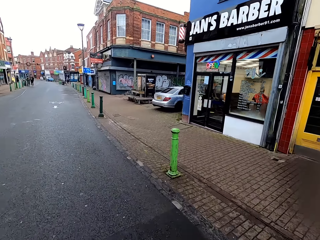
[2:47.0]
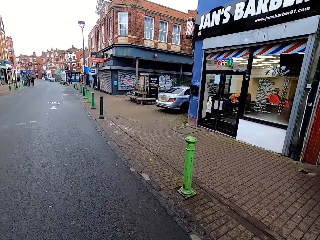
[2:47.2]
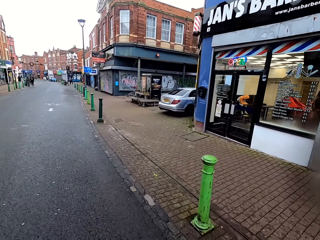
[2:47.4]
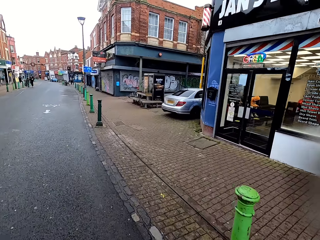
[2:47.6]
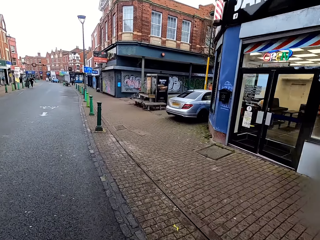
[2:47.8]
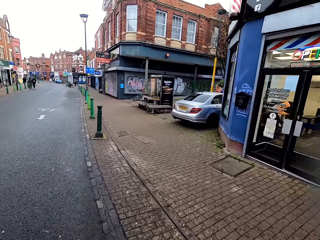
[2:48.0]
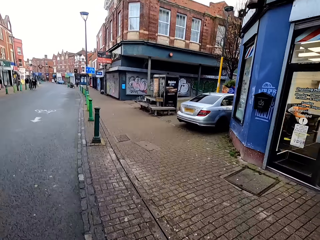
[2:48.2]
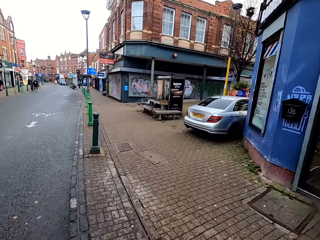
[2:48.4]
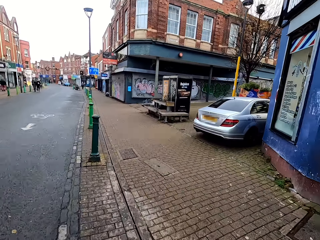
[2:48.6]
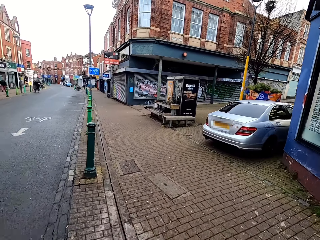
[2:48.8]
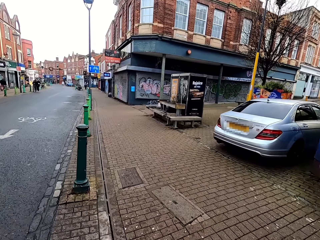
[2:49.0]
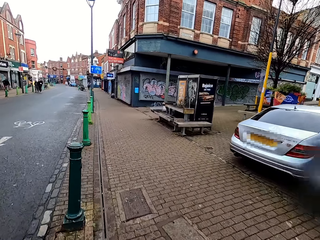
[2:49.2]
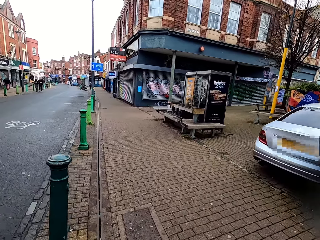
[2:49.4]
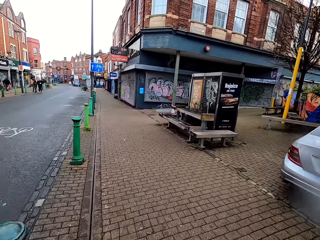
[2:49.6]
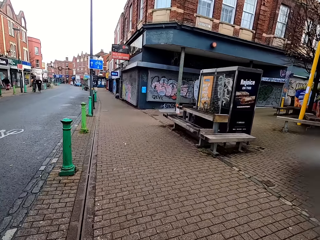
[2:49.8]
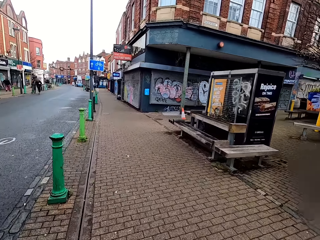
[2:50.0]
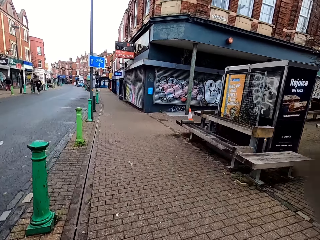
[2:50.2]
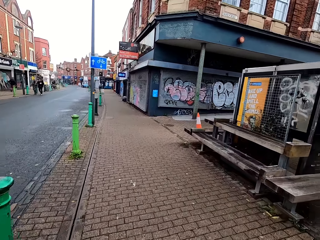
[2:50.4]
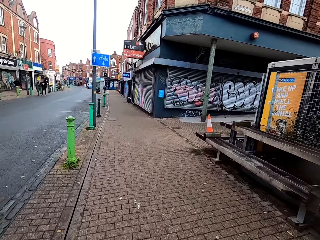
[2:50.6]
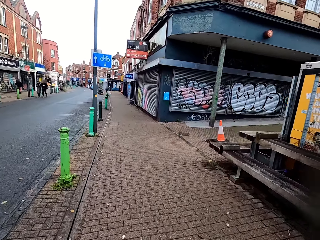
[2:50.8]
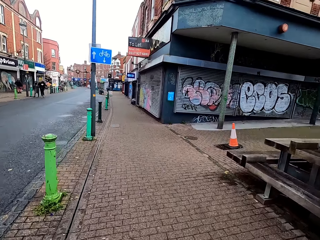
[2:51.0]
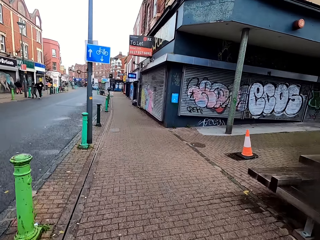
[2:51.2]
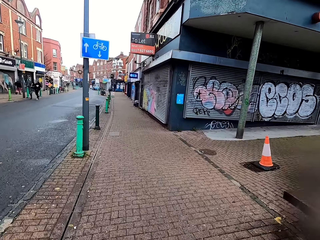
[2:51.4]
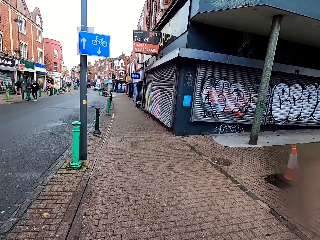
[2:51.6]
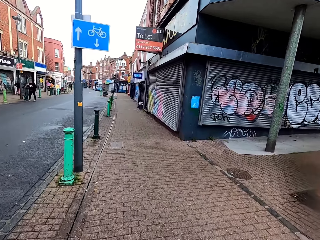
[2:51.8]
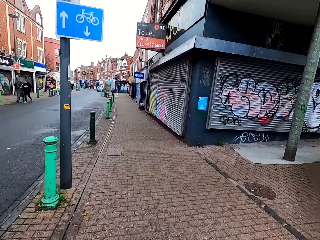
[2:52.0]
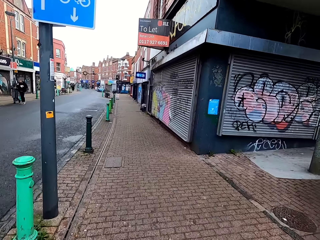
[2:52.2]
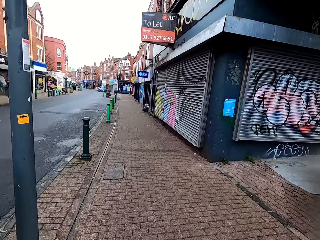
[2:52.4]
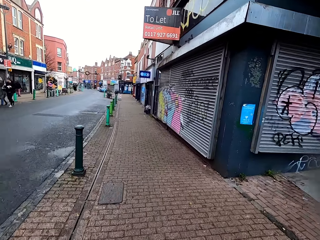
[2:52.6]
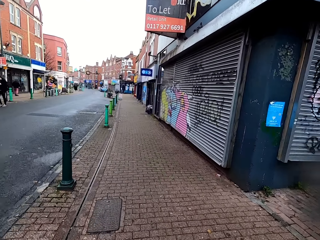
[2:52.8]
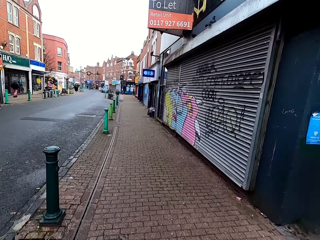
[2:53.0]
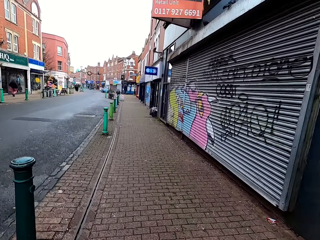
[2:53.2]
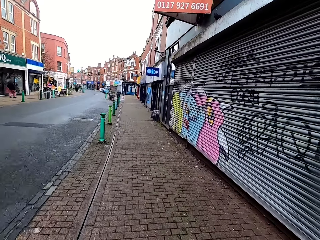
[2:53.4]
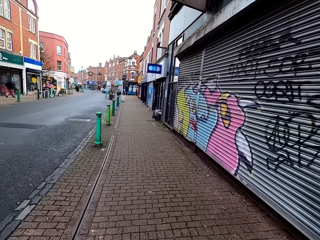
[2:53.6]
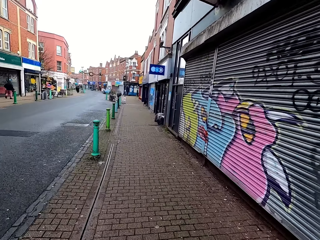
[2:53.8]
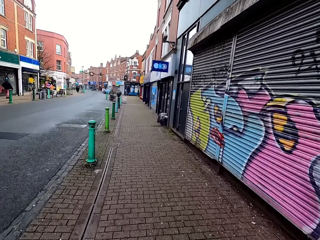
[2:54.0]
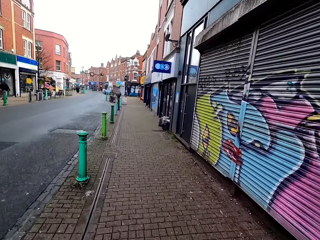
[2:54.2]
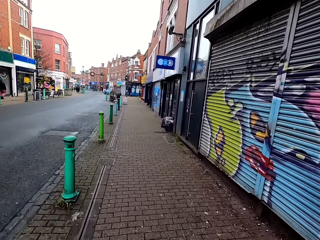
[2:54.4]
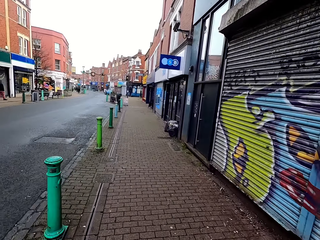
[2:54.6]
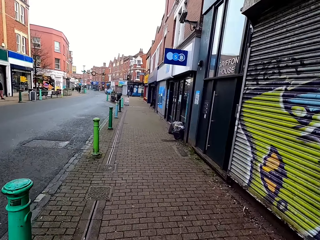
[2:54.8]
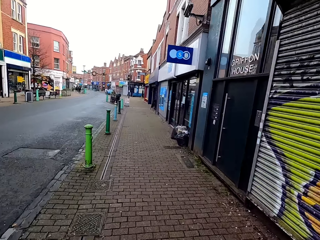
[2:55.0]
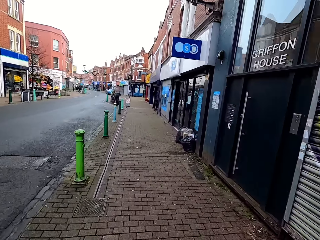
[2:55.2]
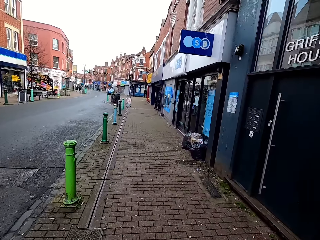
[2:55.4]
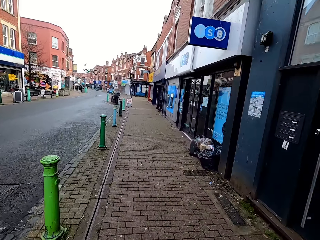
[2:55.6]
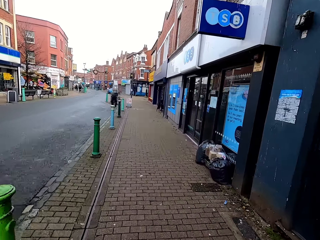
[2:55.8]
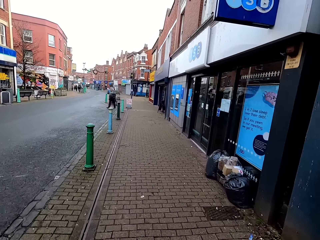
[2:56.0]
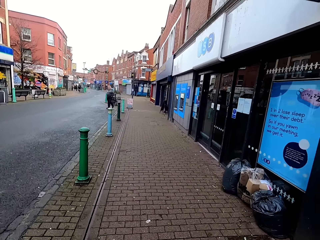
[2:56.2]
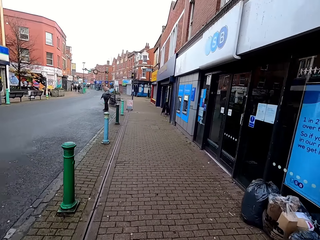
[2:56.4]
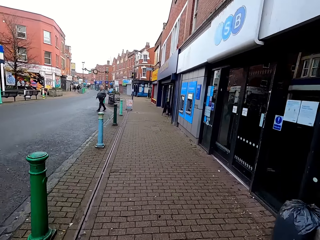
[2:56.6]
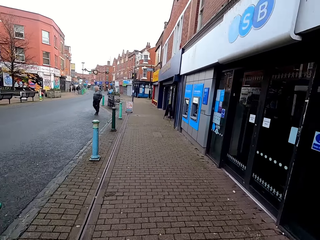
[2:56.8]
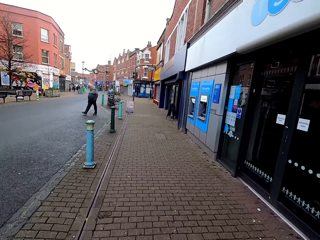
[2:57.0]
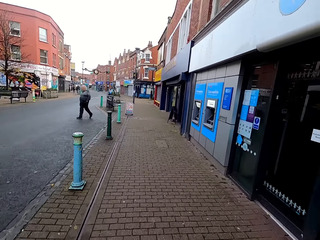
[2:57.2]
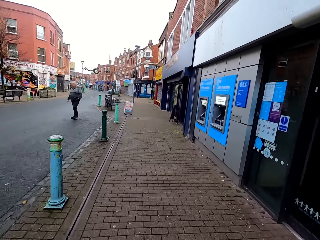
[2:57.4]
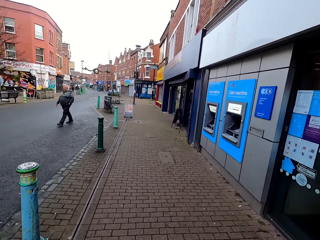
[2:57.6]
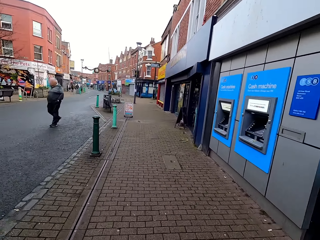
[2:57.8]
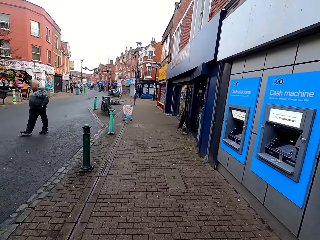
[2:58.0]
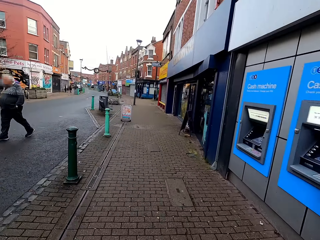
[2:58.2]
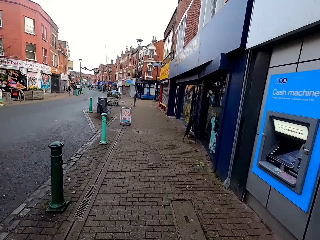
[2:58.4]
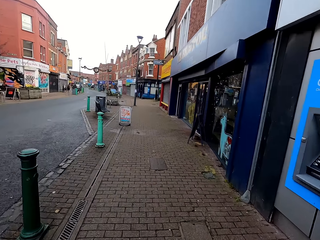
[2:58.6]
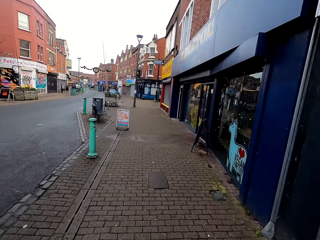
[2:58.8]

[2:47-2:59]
The camera wearer jogs onto a sidewalk.

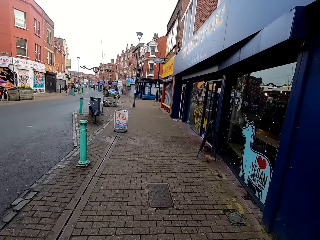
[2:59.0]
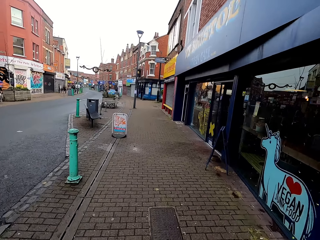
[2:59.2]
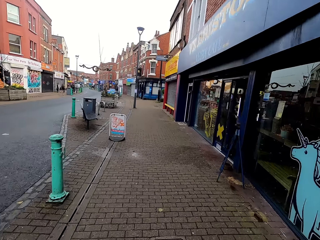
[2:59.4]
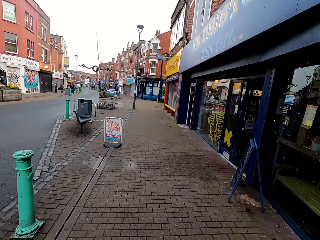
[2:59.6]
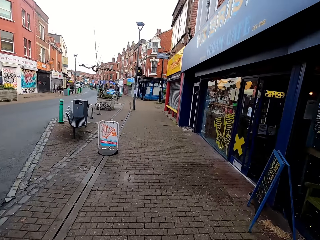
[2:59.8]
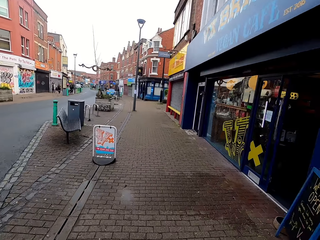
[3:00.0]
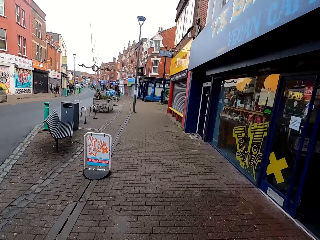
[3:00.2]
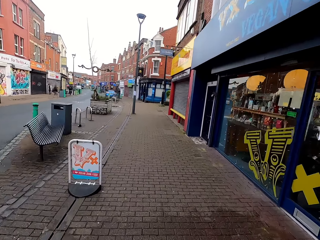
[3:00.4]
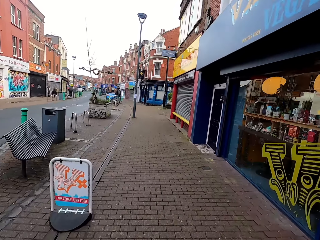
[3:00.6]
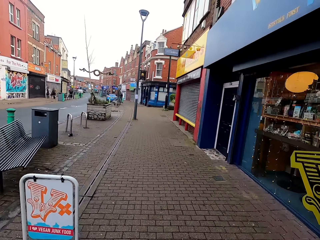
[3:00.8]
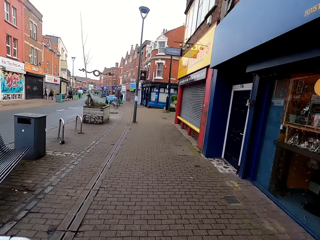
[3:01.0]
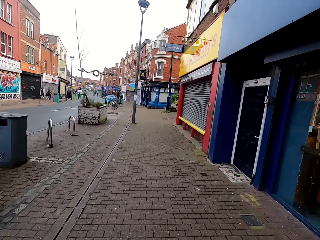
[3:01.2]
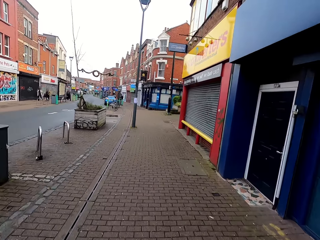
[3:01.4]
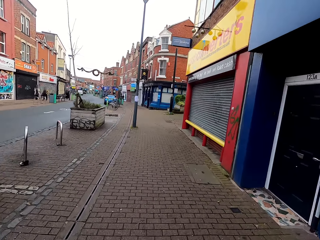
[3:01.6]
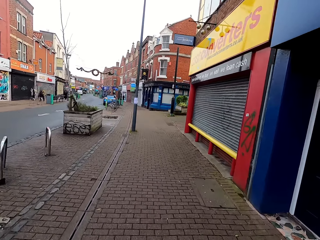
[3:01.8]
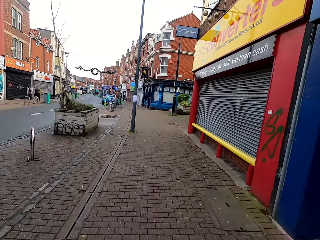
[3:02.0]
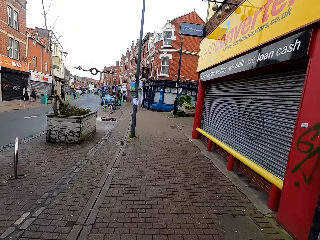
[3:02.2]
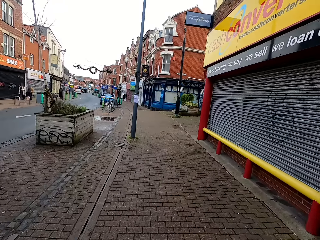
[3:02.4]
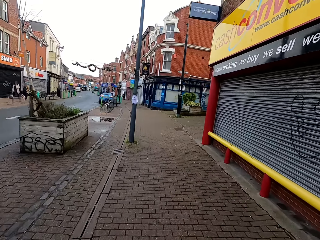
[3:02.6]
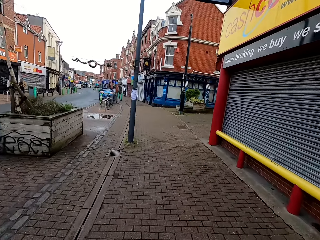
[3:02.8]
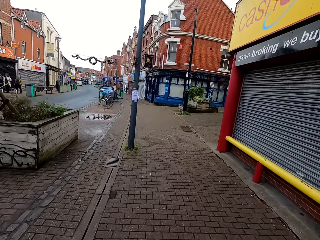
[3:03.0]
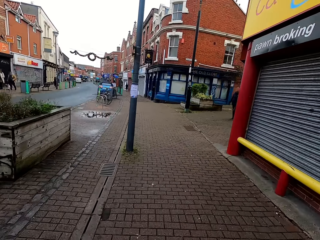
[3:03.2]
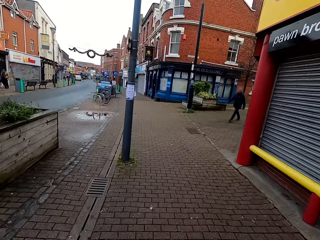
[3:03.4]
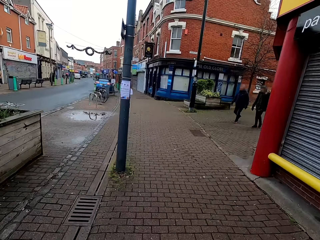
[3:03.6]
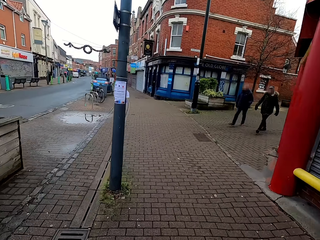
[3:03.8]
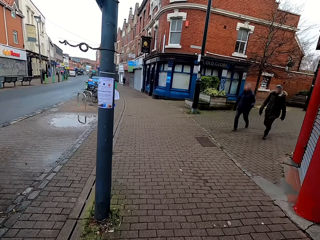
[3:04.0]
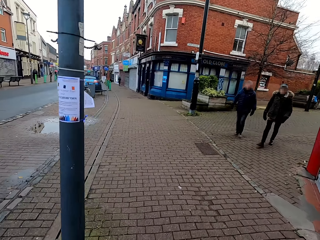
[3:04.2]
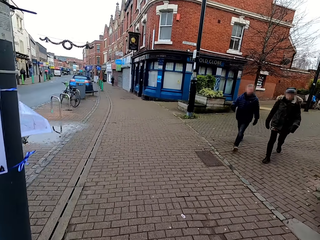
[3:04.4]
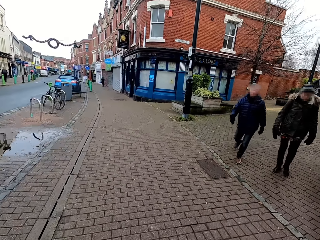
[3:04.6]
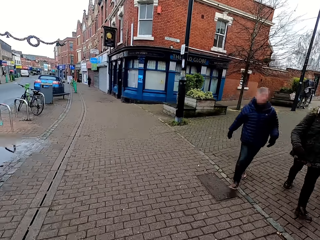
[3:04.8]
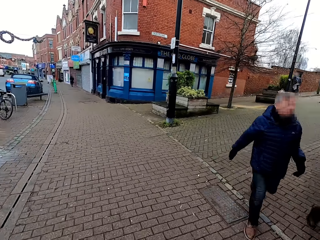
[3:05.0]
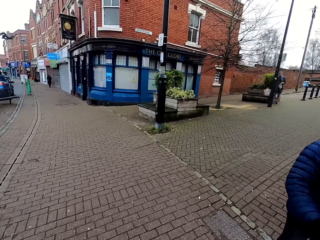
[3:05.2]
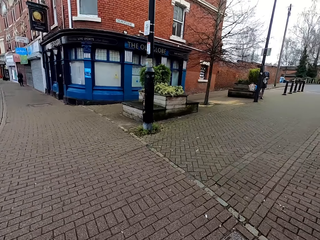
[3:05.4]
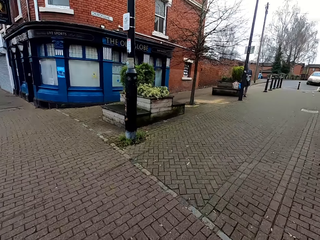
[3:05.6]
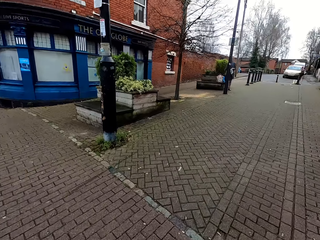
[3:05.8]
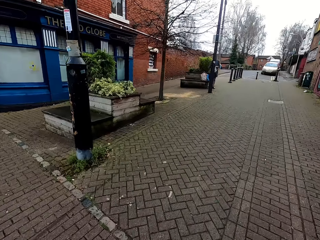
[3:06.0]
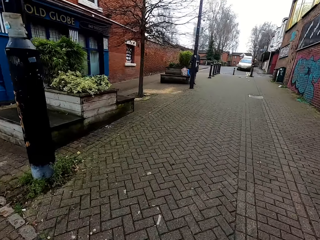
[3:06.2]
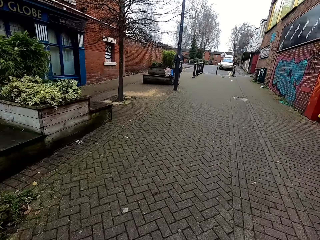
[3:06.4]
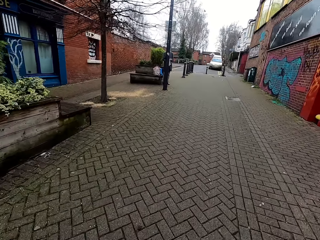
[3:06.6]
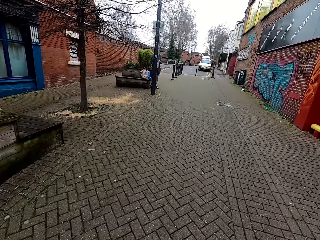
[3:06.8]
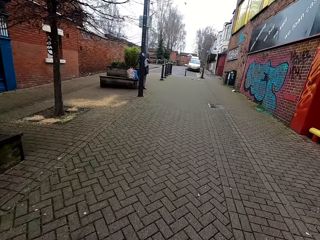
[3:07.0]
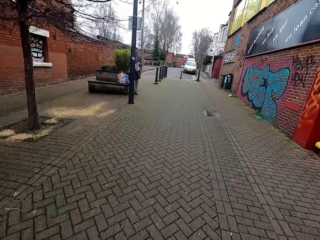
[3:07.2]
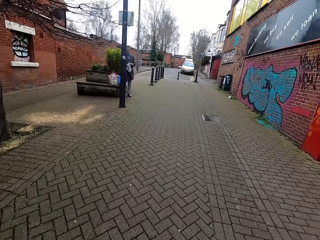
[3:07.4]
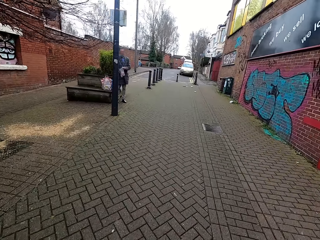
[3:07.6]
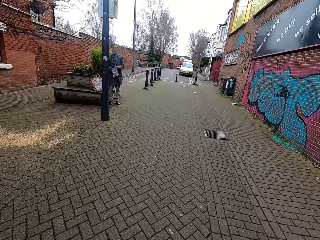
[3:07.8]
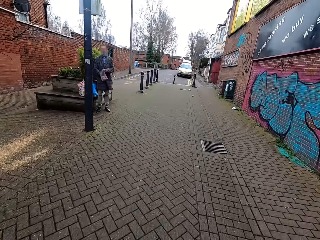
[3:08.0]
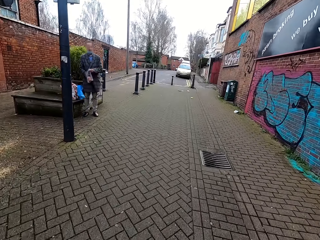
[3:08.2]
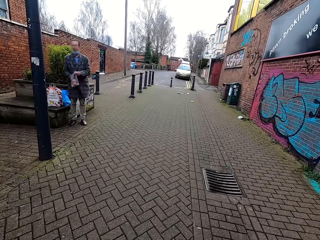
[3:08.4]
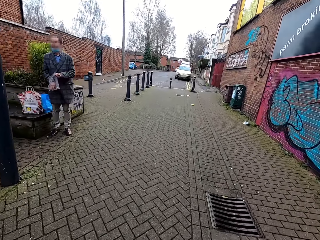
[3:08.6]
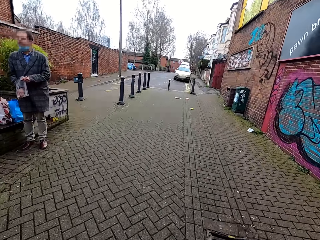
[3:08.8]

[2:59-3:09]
The camera wearer jogs past a man and another man on the sidewalk. They jog right on the sidewalk.
